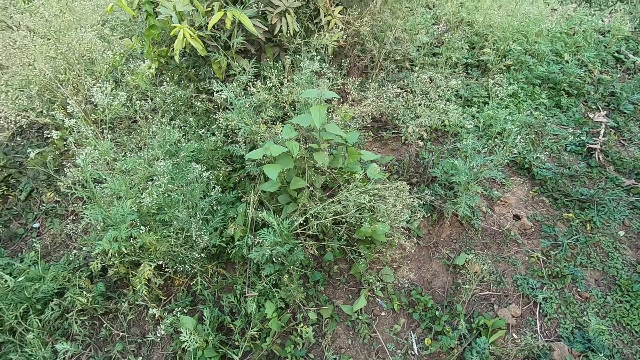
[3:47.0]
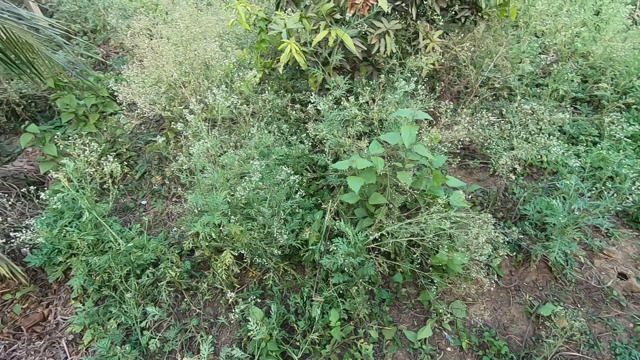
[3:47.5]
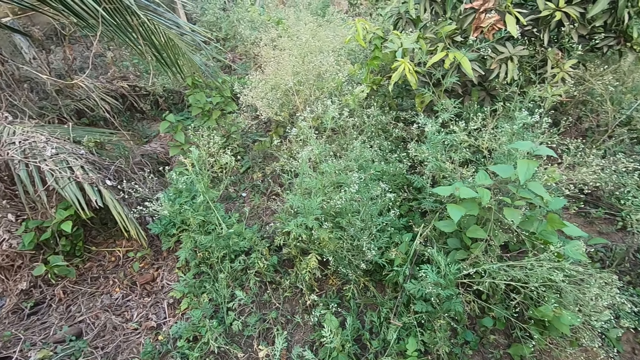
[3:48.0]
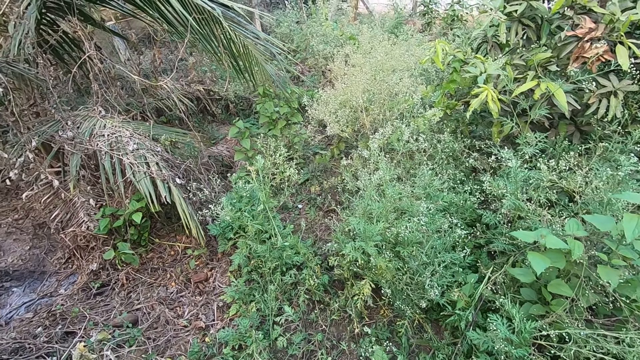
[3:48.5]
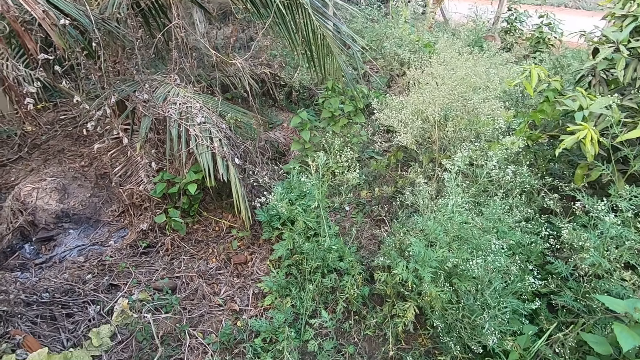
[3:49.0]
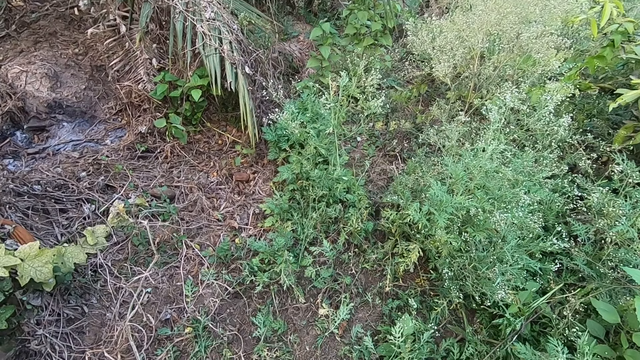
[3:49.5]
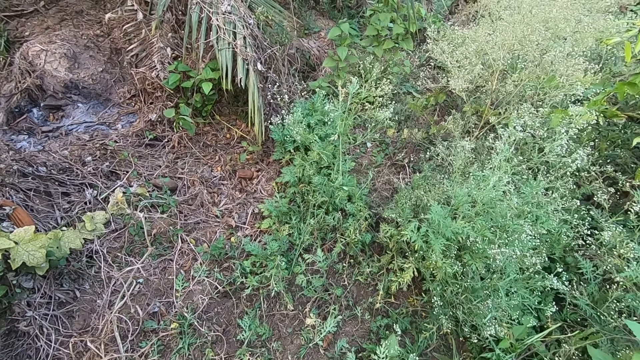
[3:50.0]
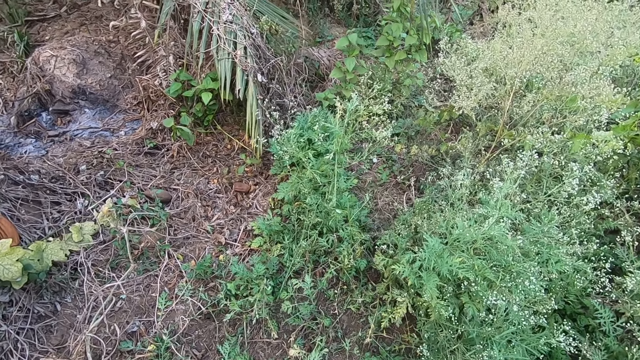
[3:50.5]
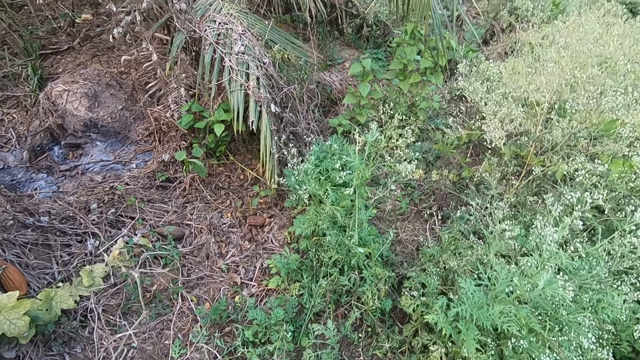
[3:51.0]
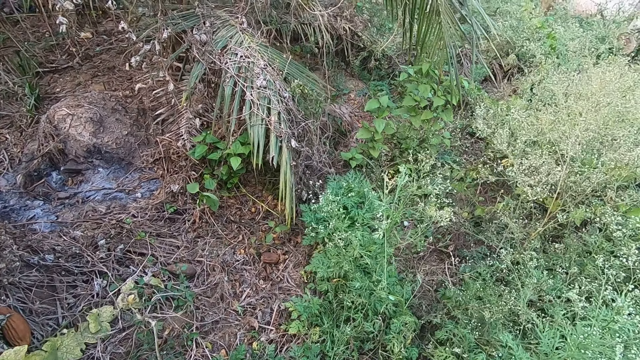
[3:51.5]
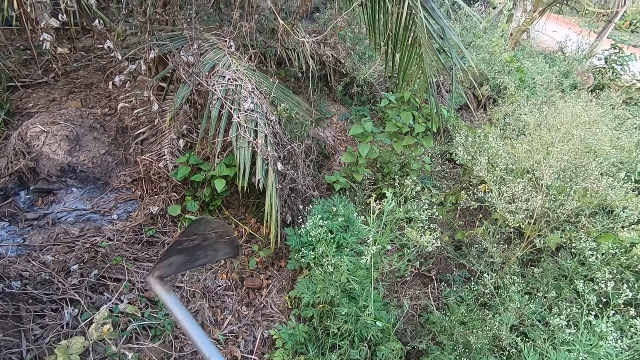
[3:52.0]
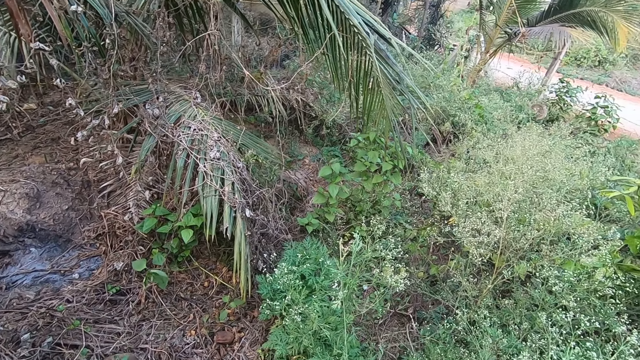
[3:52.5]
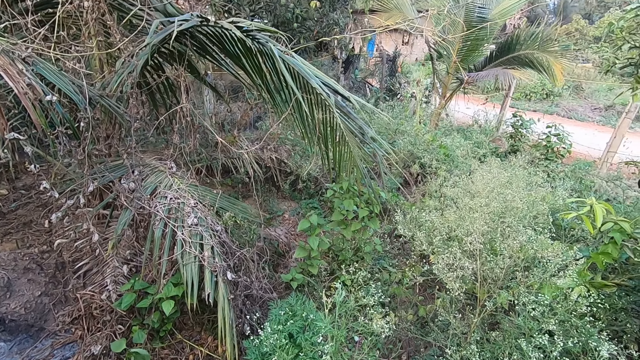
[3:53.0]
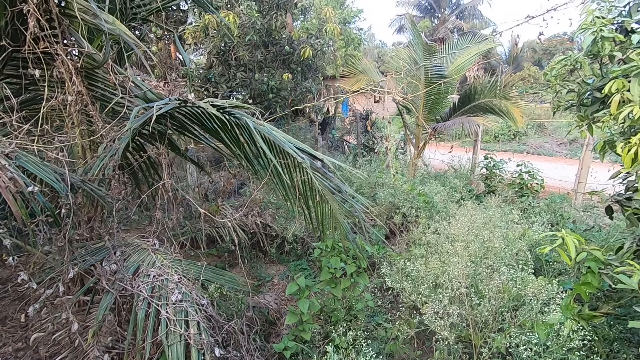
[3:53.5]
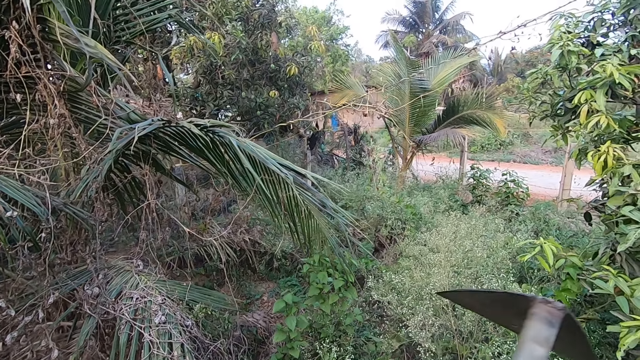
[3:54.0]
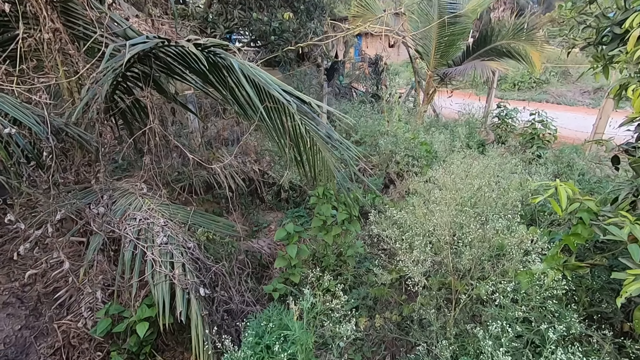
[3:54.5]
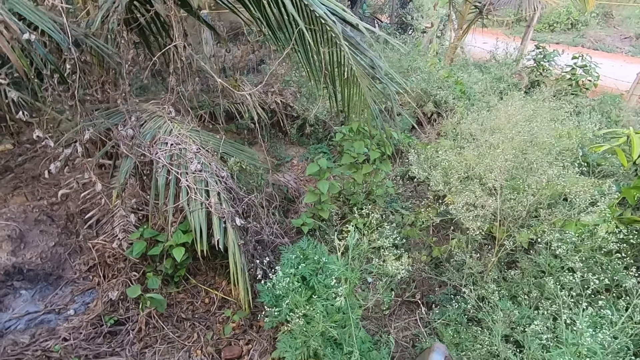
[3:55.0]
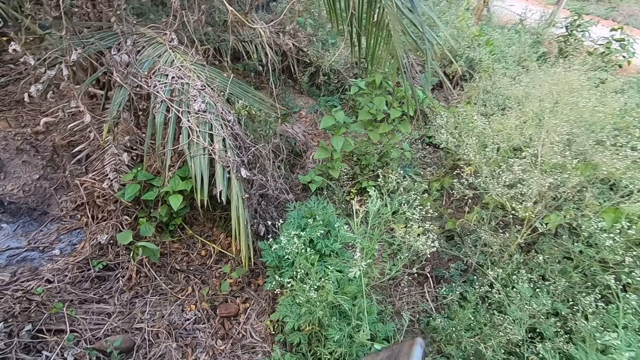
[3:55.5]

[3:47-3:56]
The camera wearer lifts the hoe.

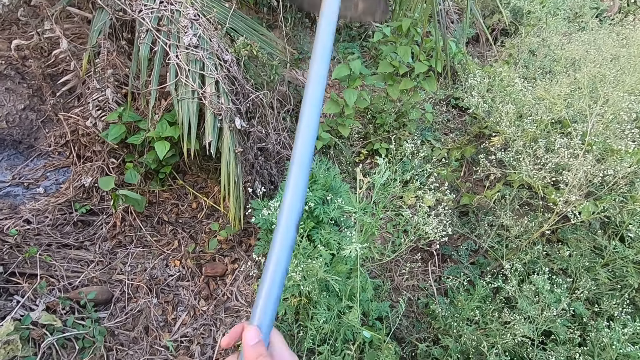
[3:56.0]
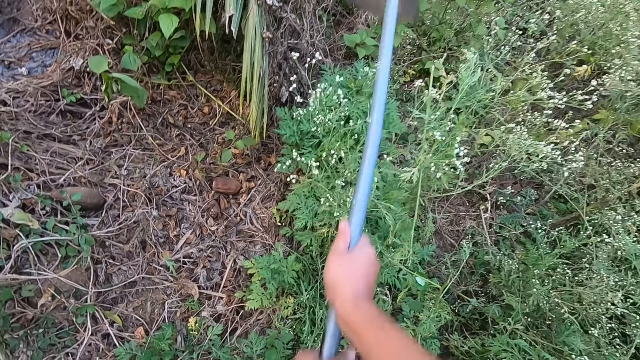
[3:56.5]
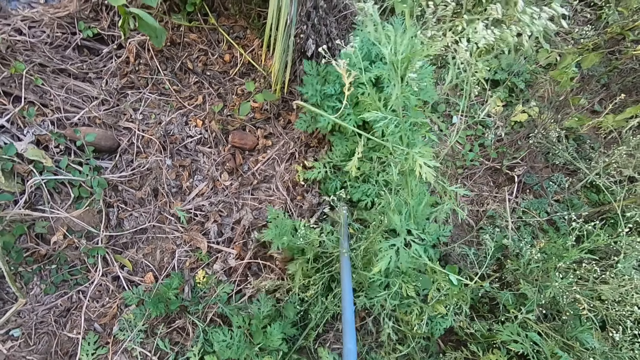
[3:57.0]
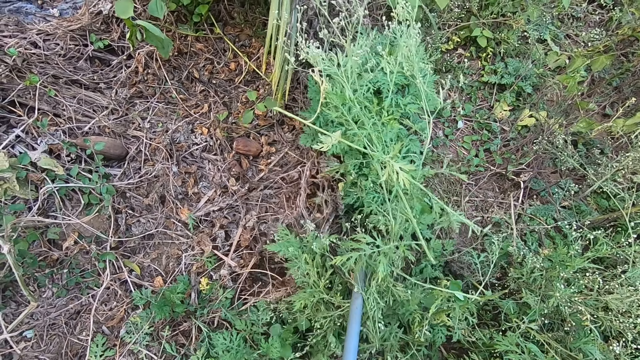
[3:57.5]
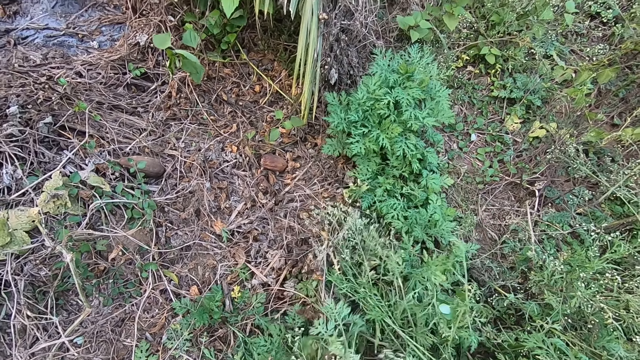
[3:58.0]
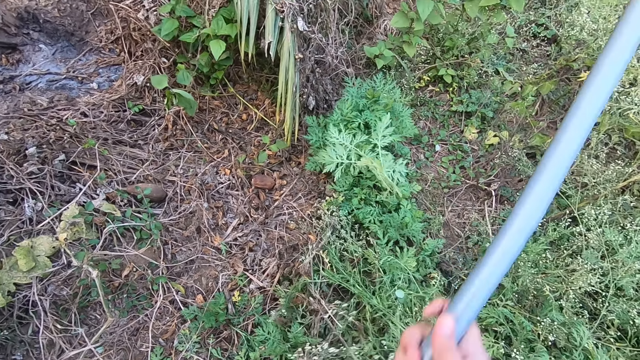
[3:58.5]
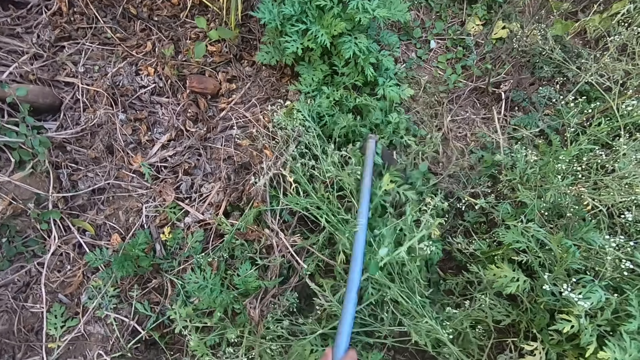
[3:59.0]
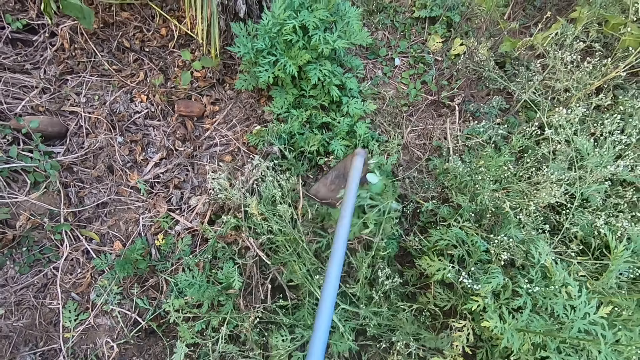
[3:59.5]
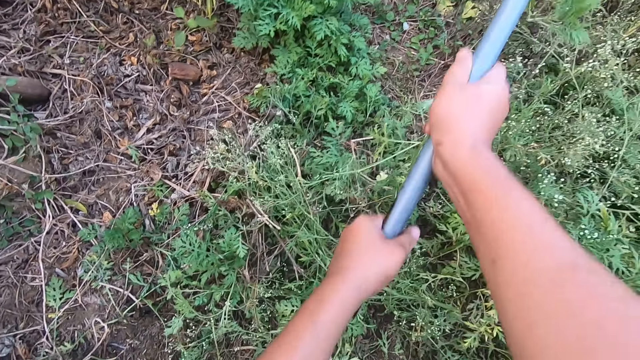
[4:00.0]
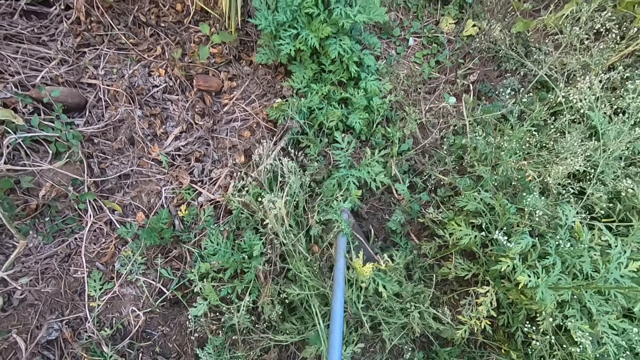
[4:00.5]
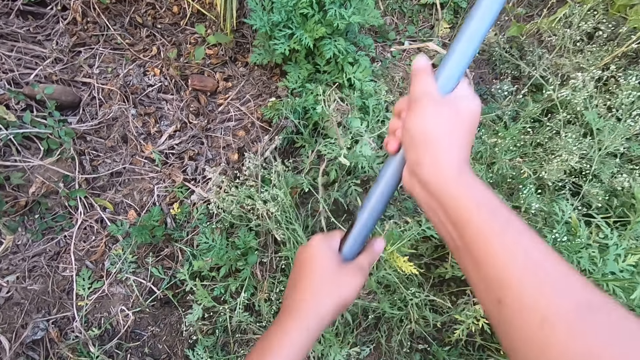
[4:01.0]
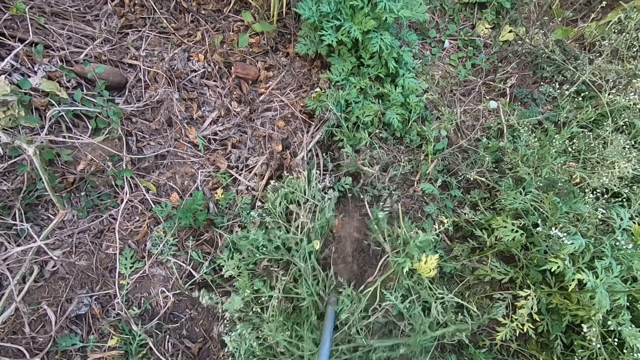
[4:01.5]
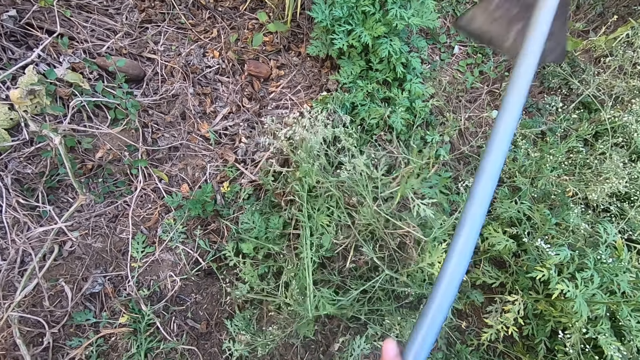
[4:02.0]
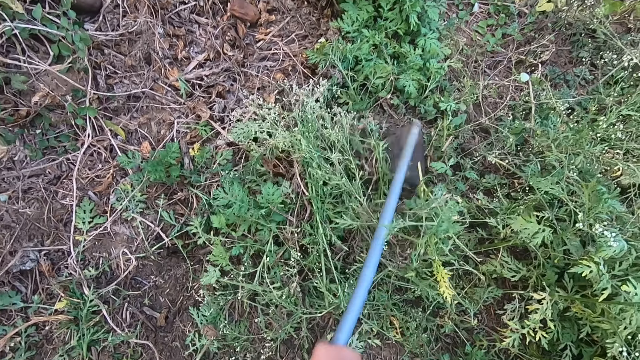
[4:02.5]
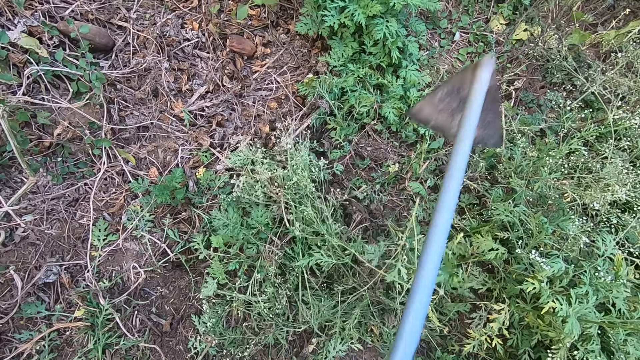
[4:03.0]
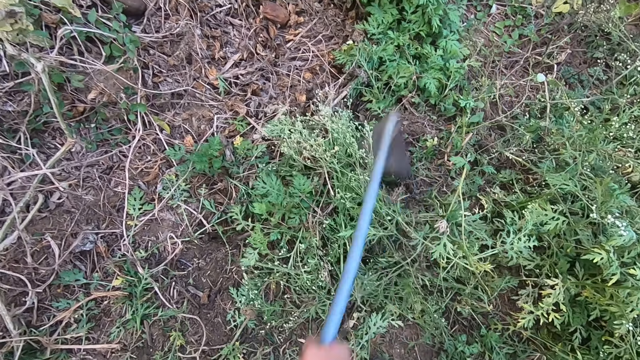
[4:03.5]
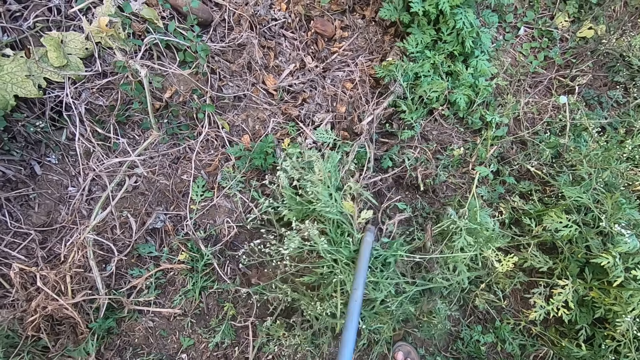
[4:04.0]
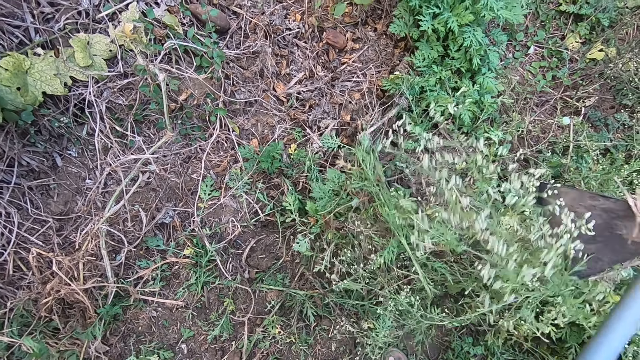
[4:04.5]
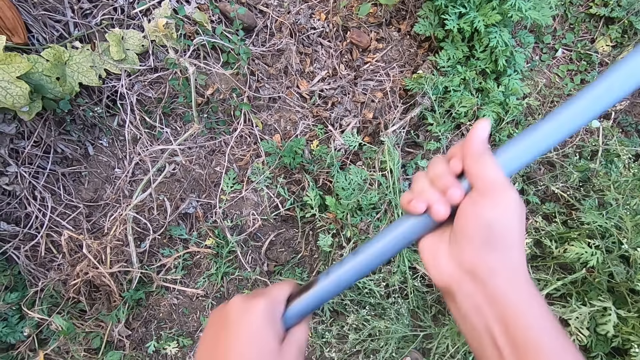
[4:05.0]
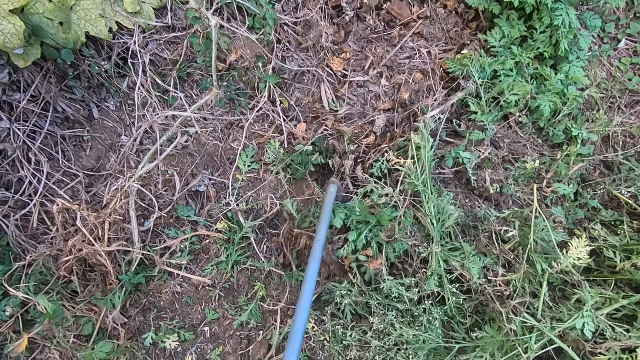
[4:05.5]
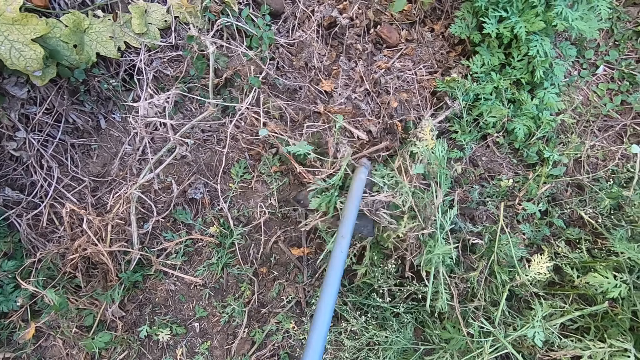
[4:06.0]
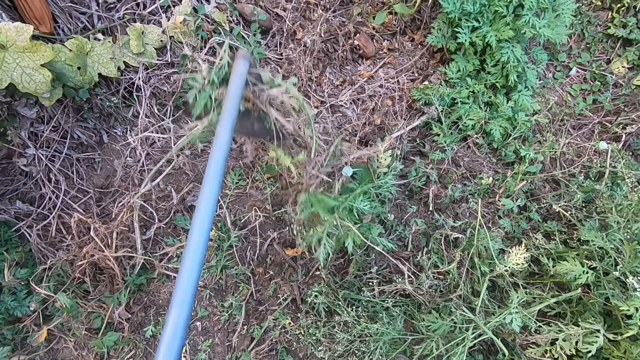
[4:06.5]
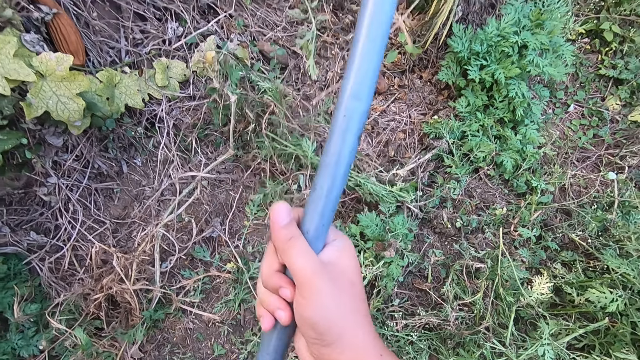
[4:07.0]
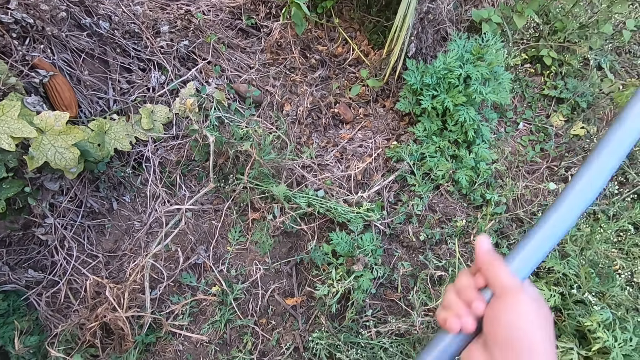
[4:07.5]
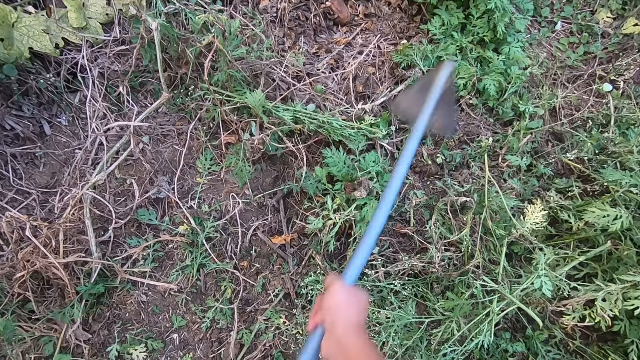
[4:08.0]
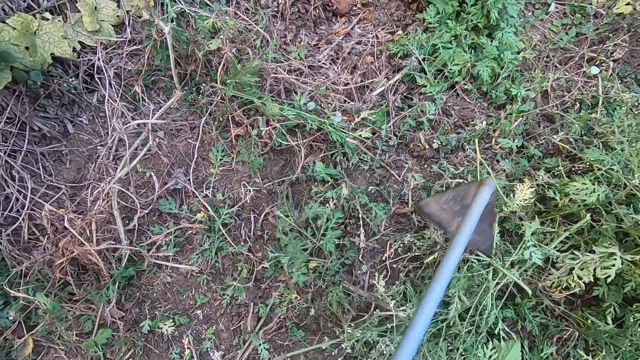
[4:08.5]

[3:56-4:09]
The camera wearer digs out weed on the farm. They clear the farmland with the hoe. They uproot weeds in the farm. They dig out weeds on the farm. They uproot weeds on the farm with the hoe. They dig out weeds on the farm.
